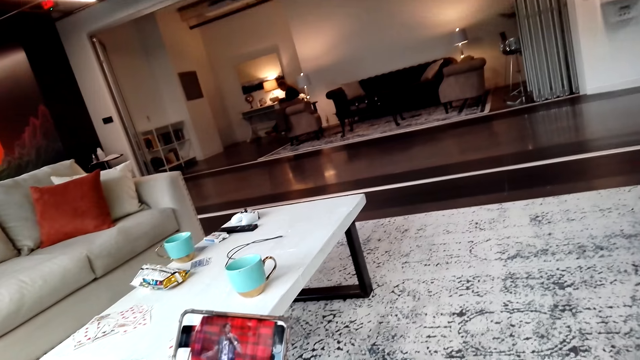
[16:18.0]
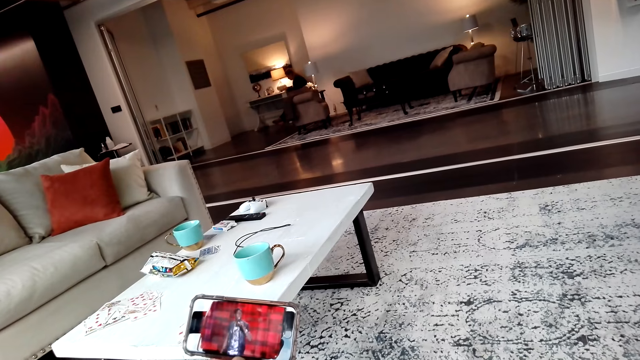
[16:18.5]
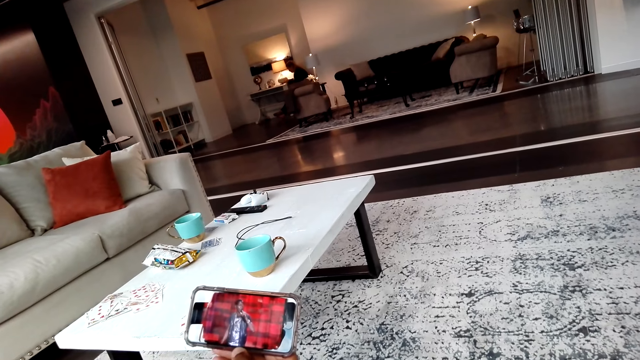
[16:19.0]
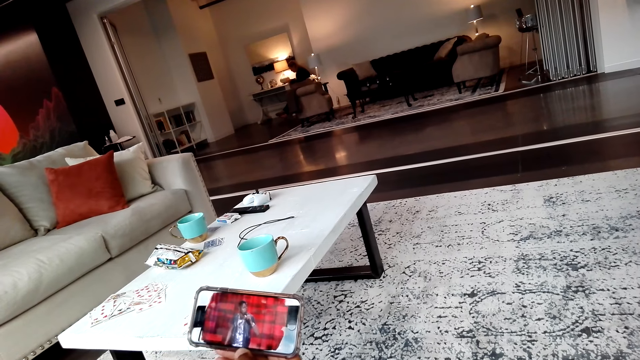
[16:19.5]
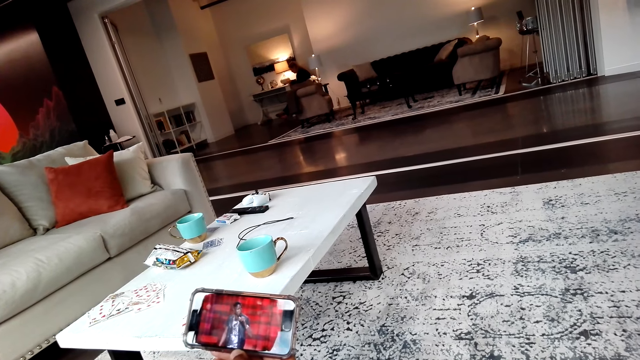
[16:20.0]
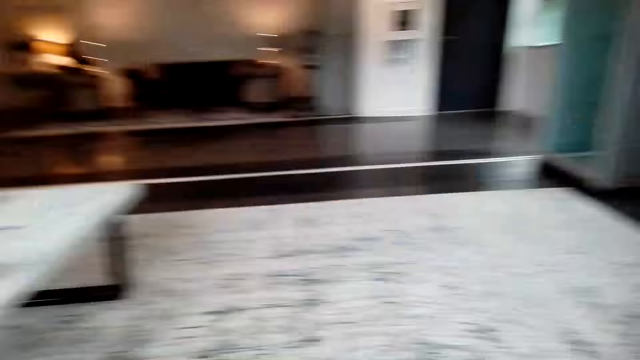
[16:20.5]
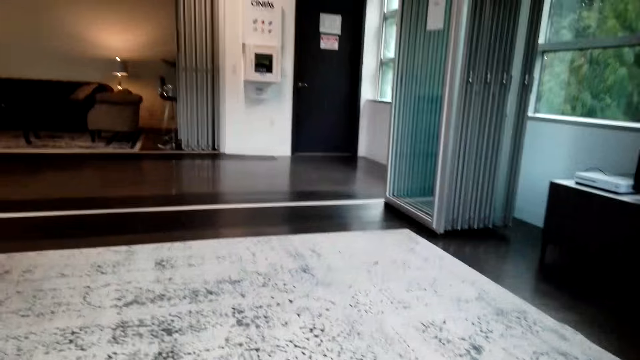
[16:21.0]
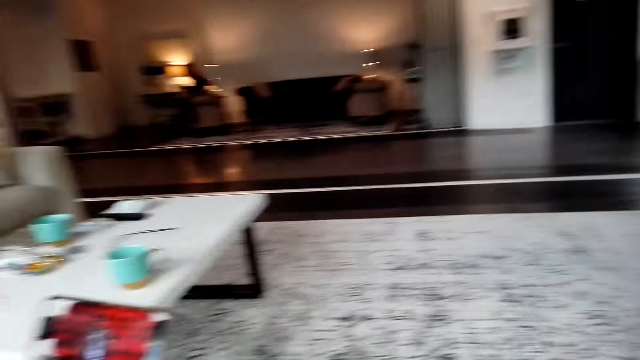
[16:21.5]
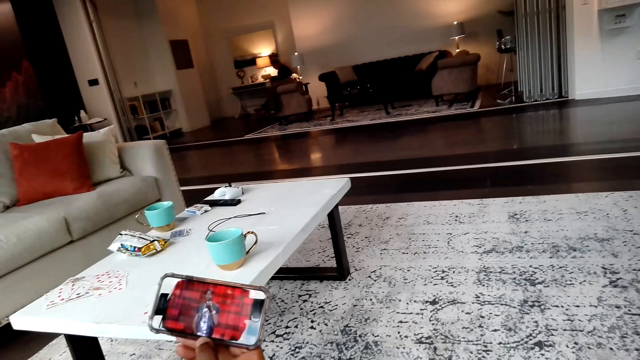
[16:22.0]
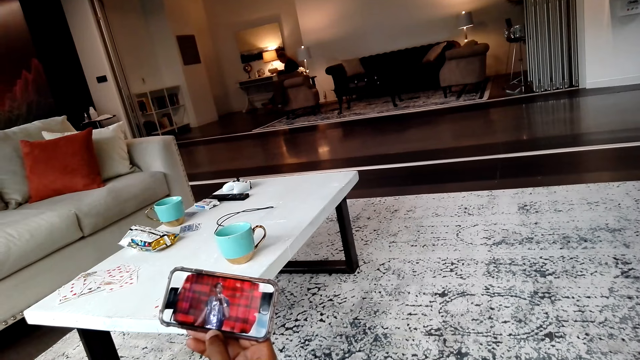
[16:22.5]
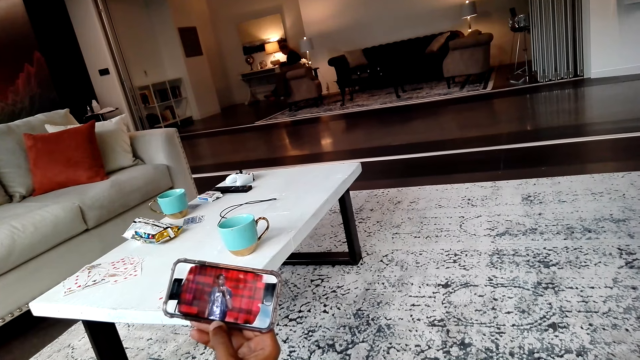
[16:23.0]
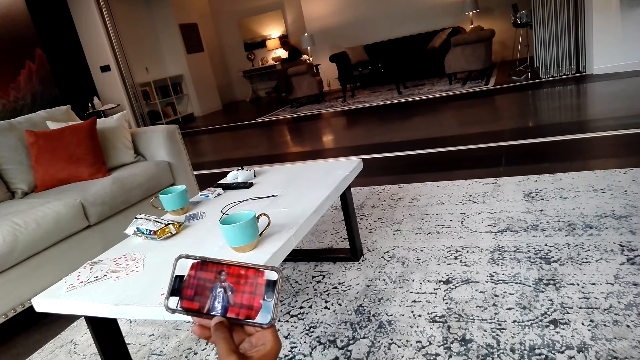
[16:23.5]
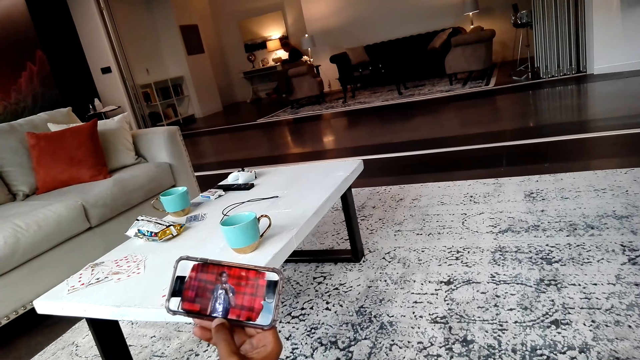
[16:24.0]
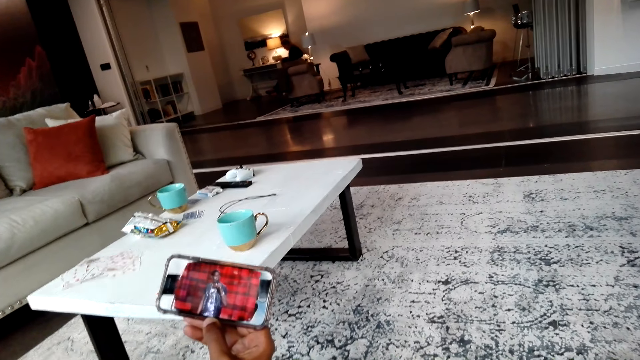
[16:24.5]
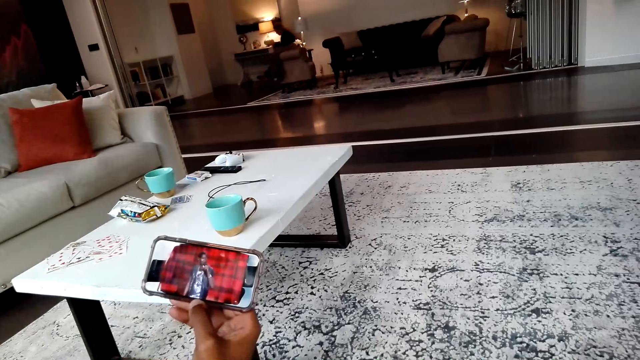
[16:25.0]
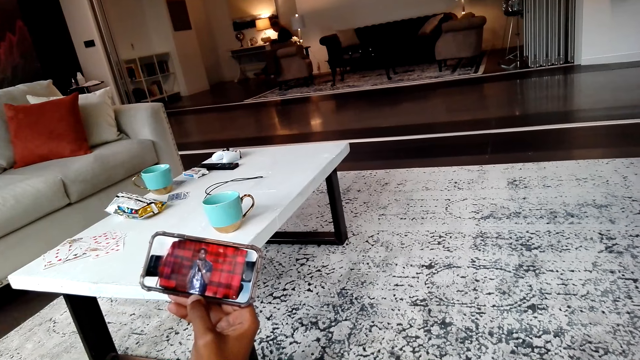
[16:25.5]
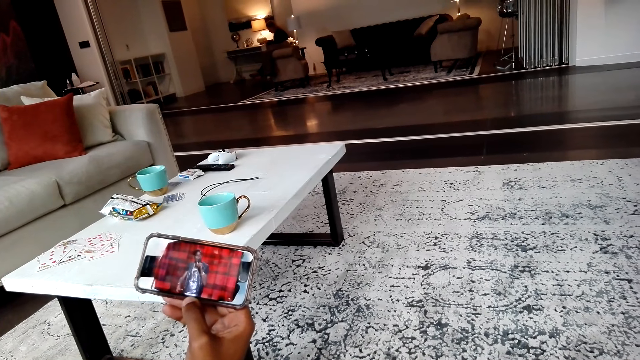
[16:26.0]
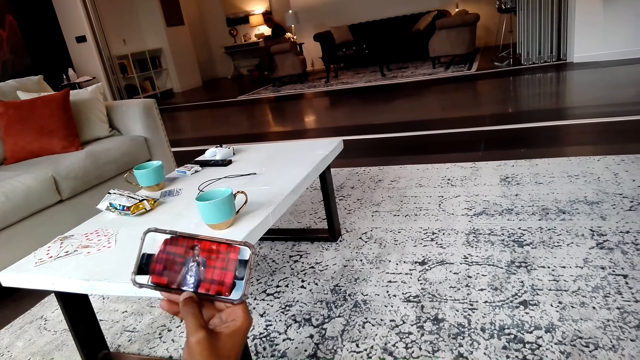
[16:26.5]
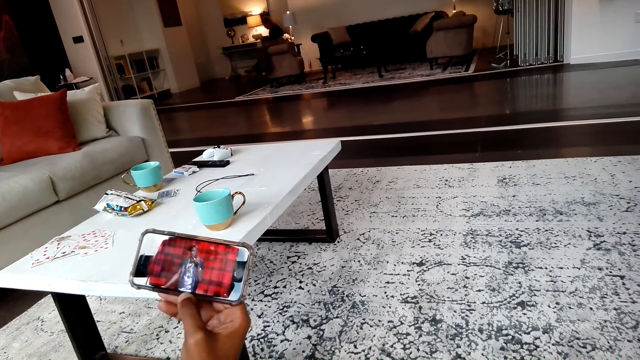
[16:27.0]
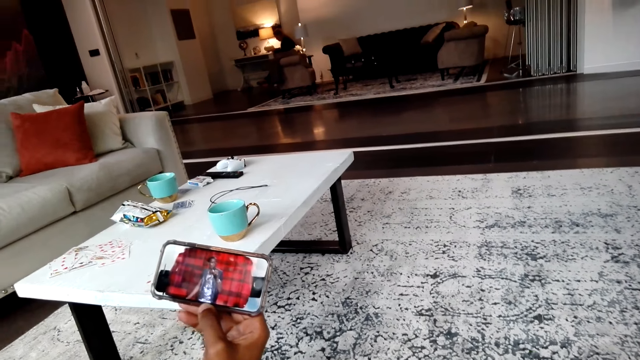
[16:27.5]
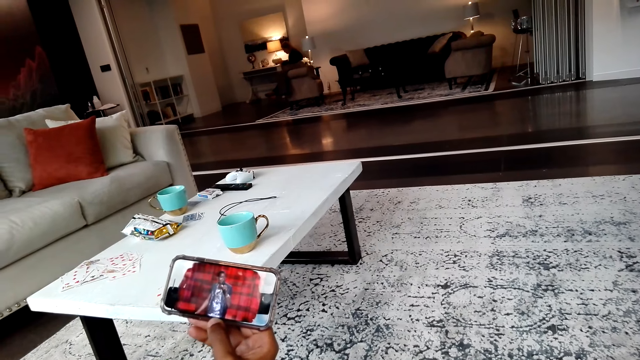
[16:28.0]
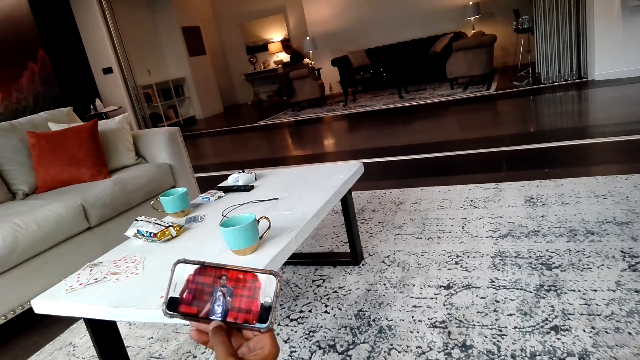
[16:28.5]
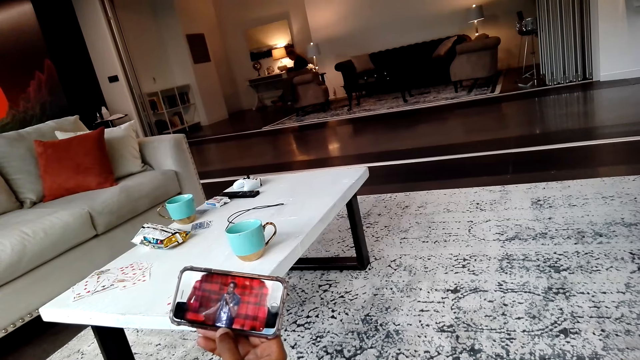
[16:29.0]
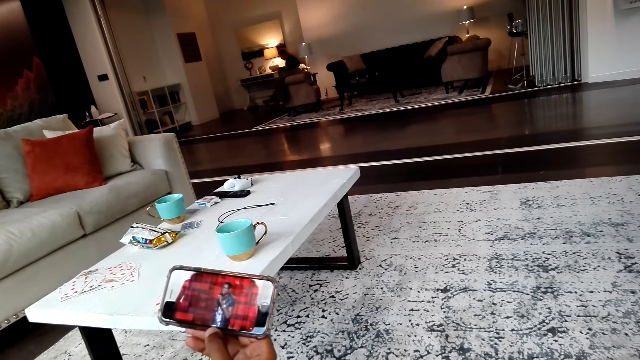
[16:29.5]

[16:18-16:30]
The camera wearer watches a movie on the phone. A man watches using his phone with the camera wearer. The camera wearer looks around the room. The man watches using his phone with the camera wearer. The camera wearer watches a movie on the phone.

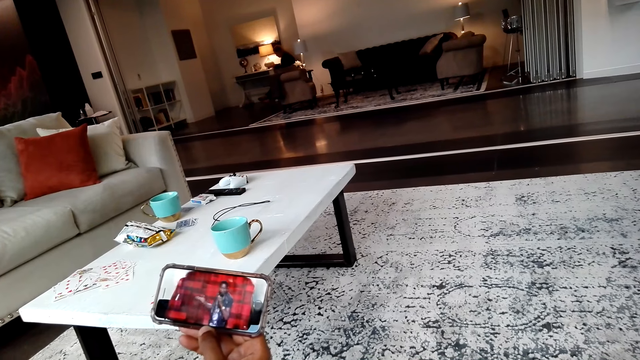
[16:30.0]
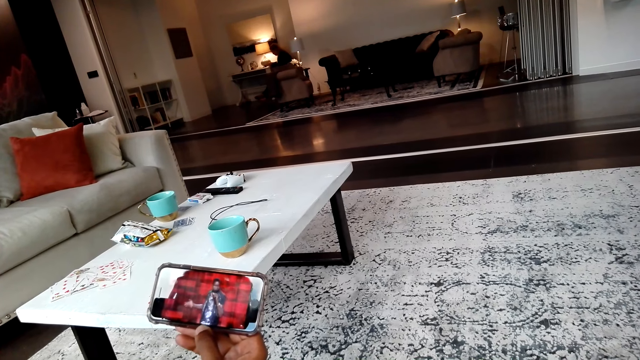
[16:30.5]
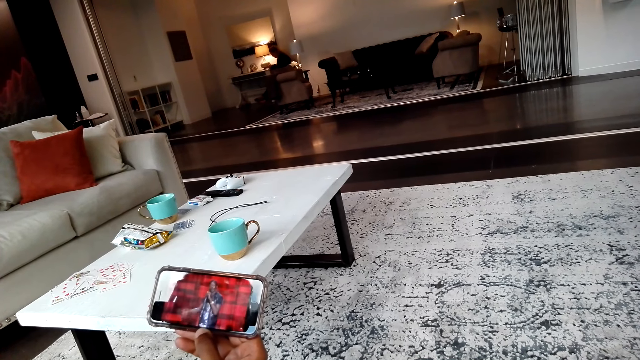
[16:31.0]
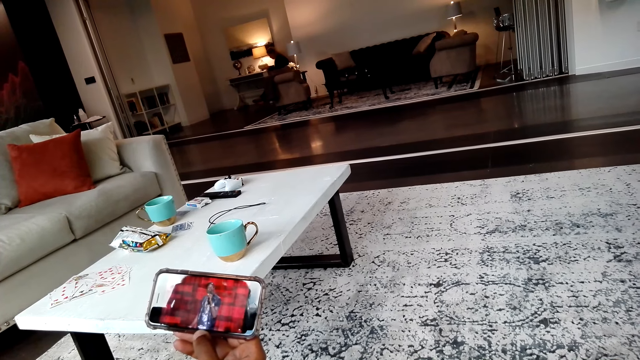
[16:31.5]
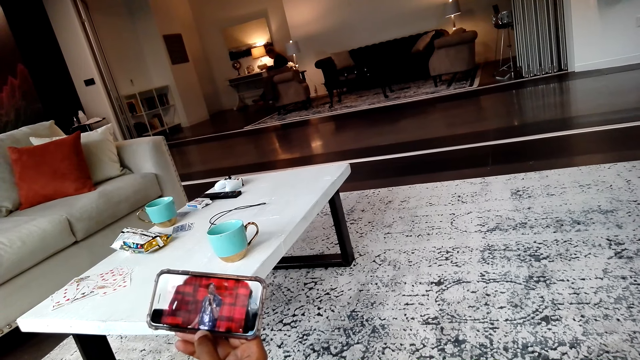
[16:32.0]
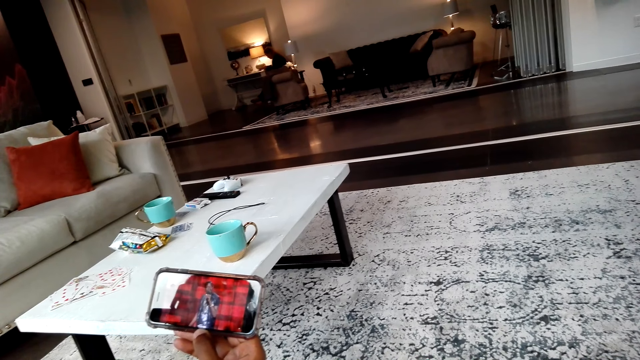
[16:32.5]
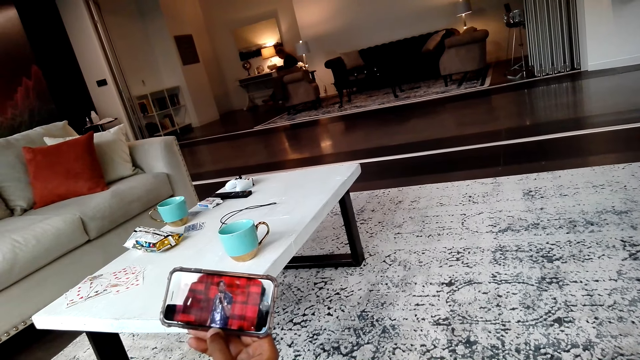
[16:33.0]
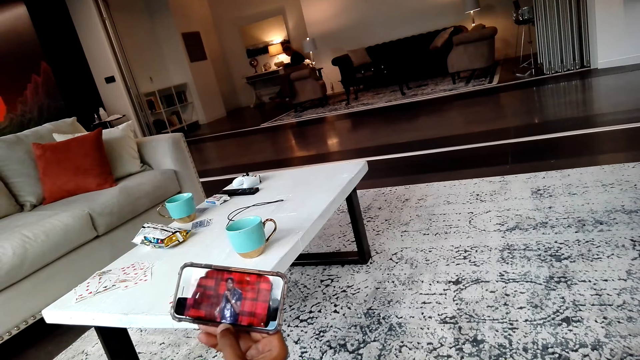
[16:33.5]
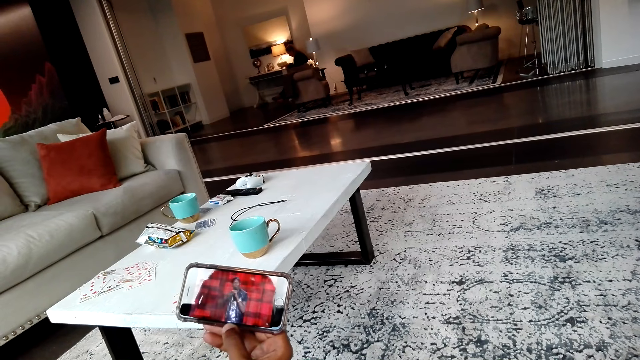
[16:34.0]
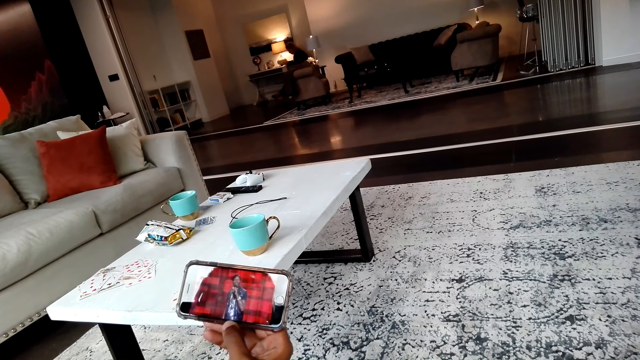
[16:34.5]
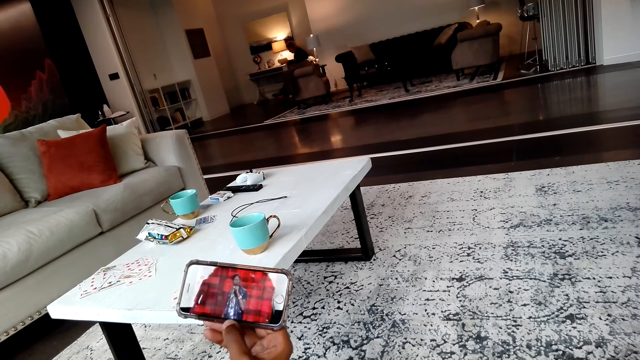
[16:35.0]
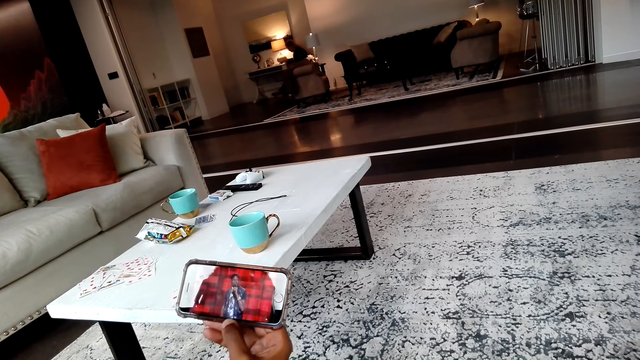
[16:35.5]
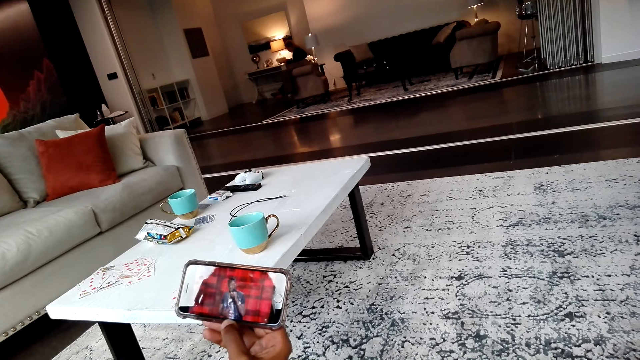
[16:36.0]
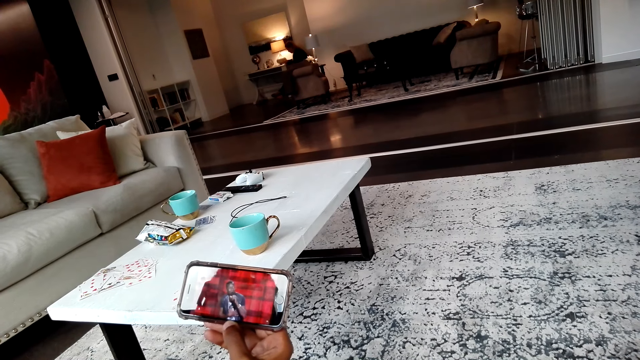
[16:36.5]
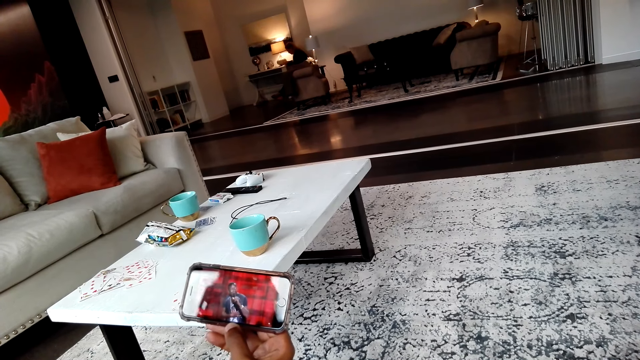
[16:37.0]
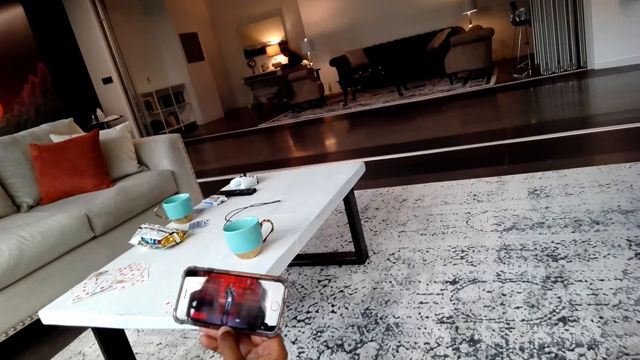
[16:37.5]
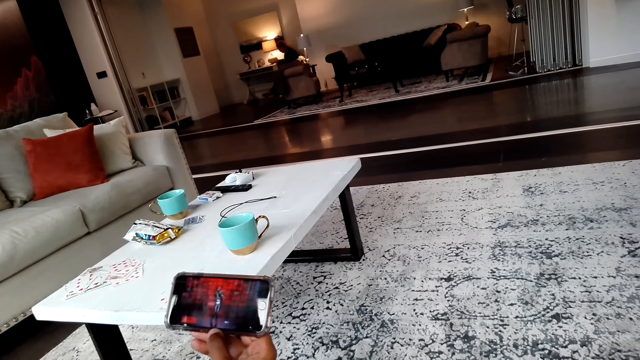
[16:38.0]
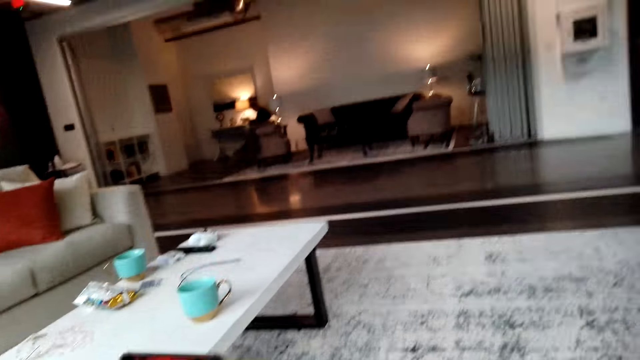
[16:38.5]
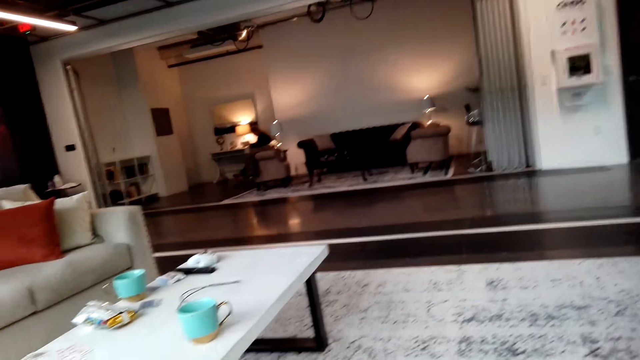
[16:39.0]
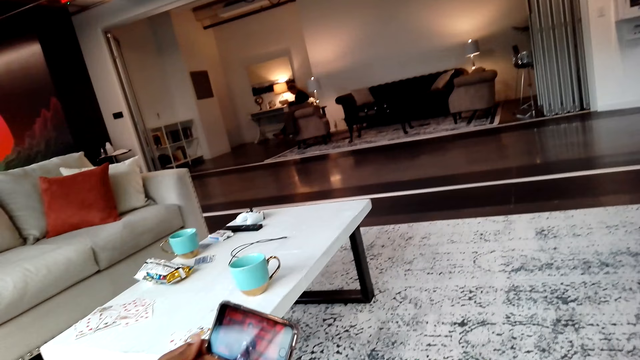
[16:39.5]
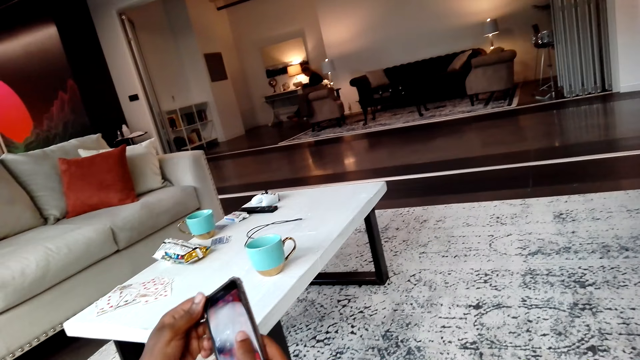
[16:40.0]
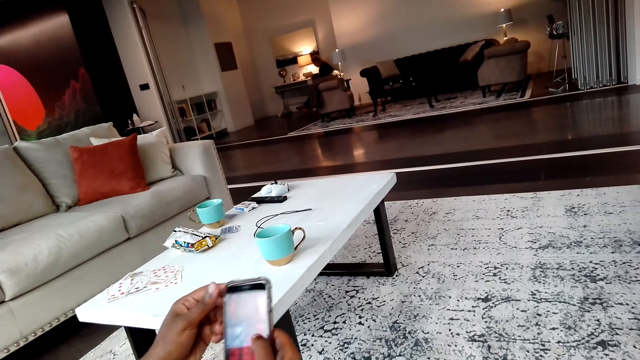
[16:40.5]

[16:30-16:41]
The camera wearer tilts the phone. A man flips his phone.
